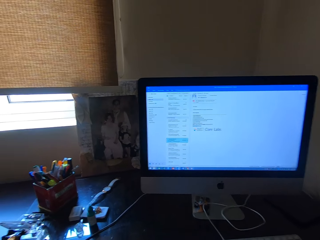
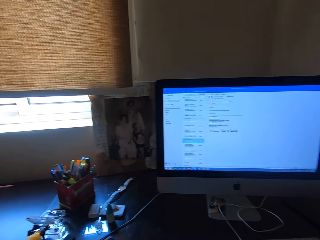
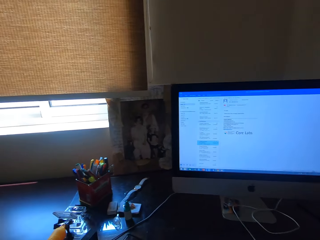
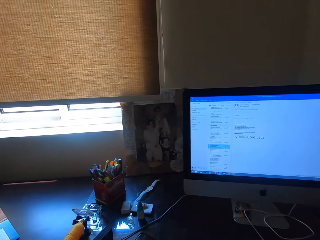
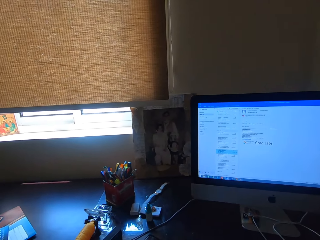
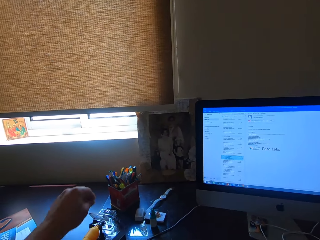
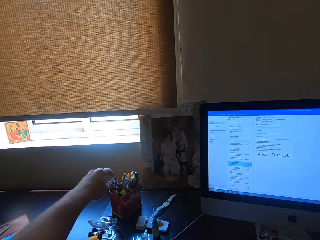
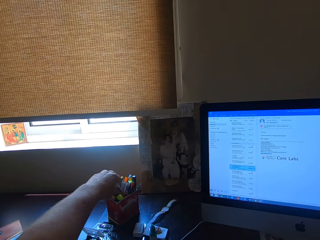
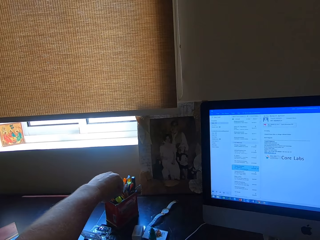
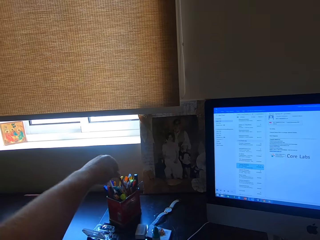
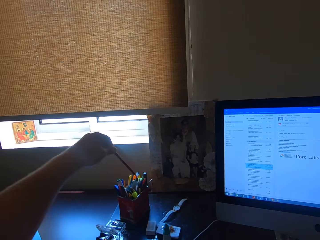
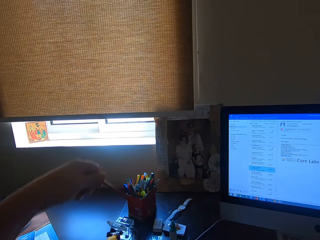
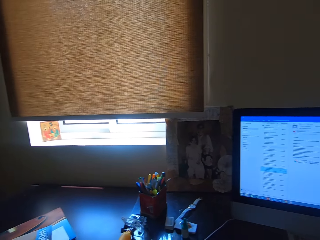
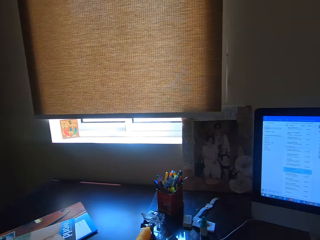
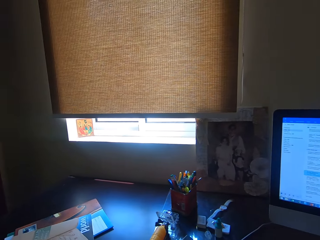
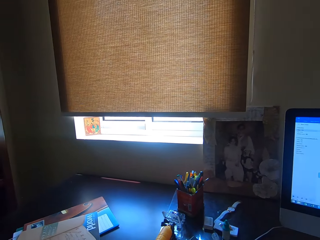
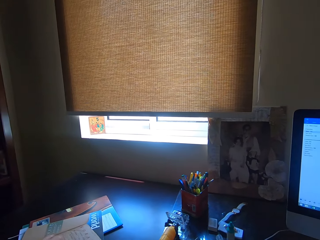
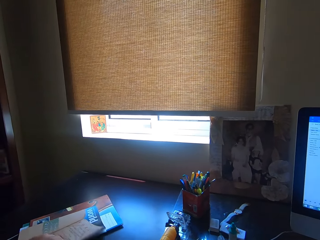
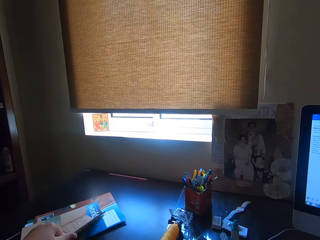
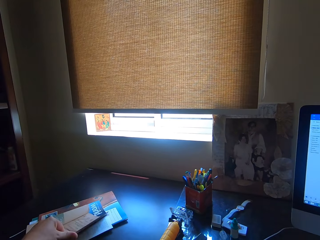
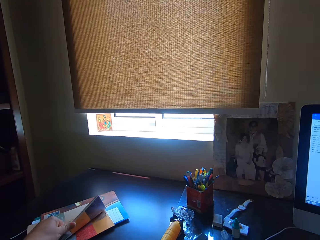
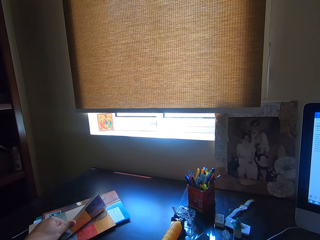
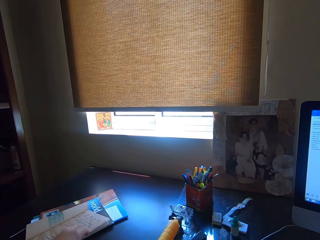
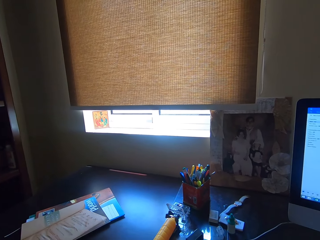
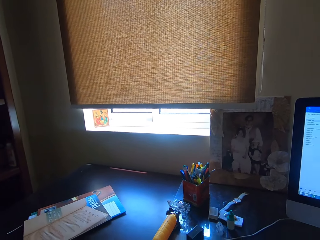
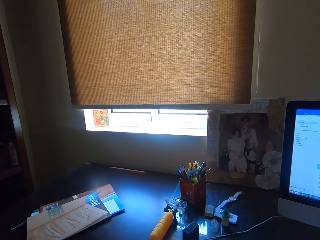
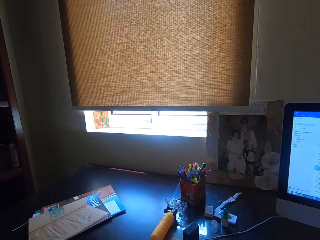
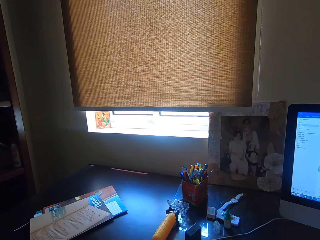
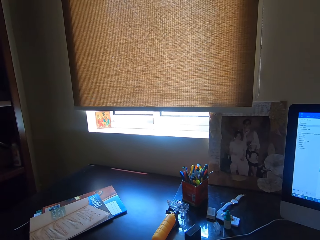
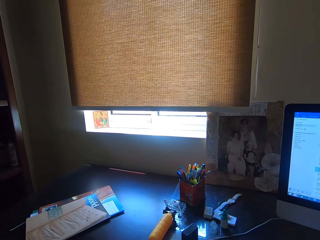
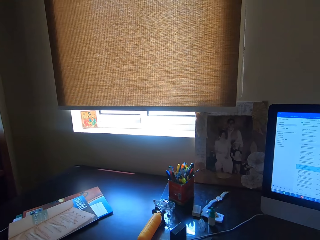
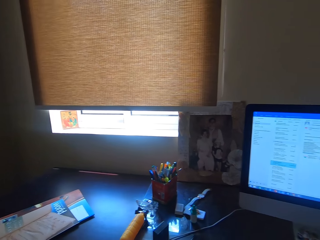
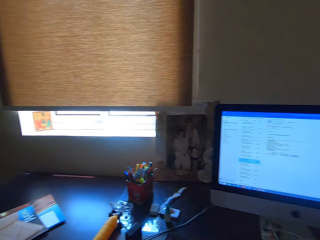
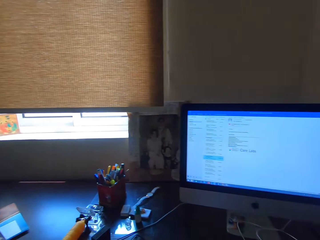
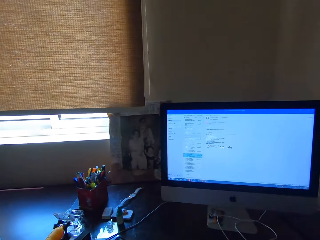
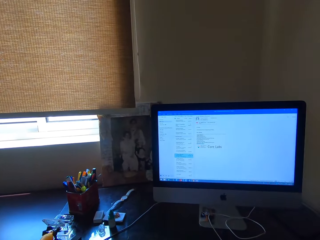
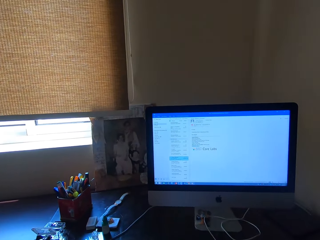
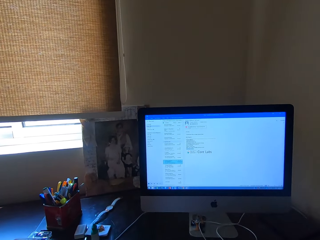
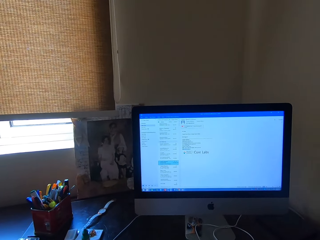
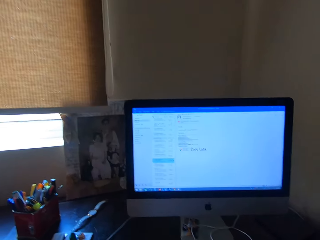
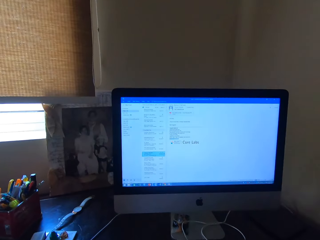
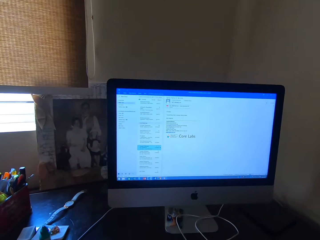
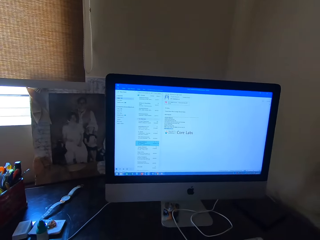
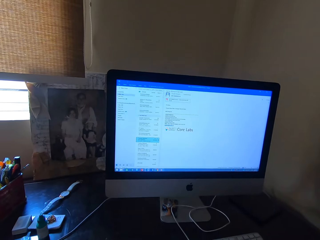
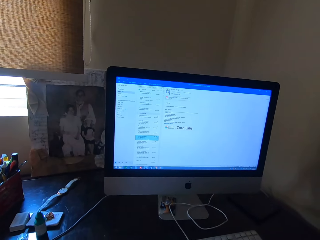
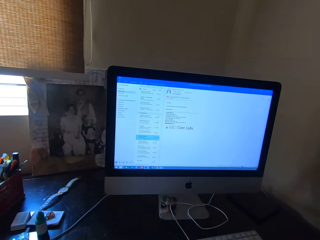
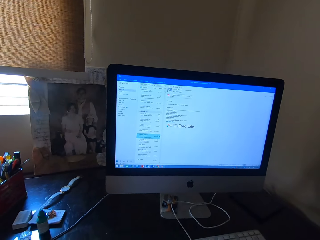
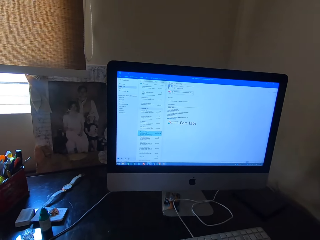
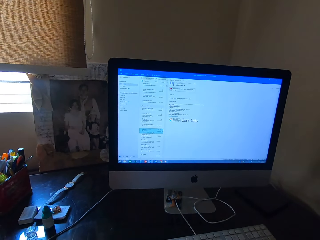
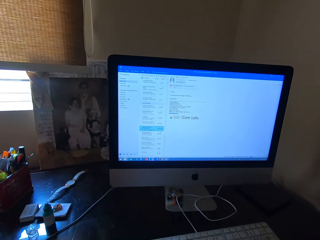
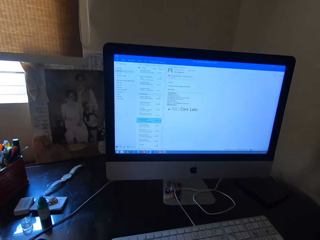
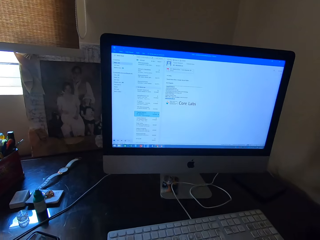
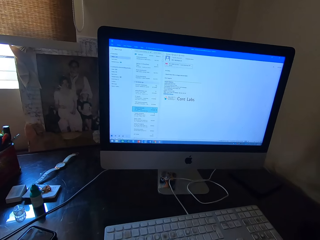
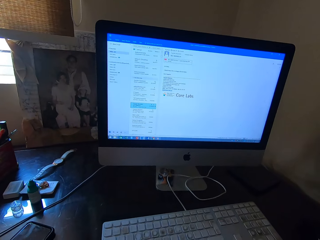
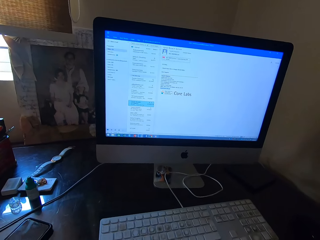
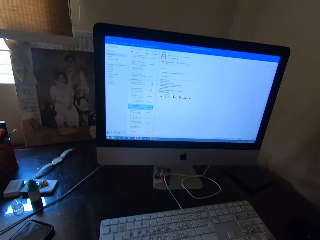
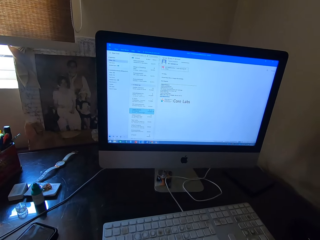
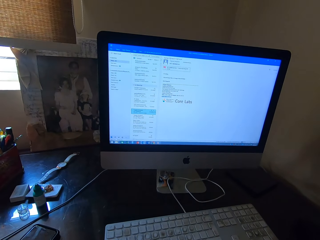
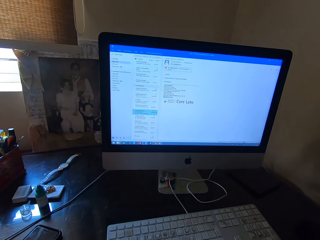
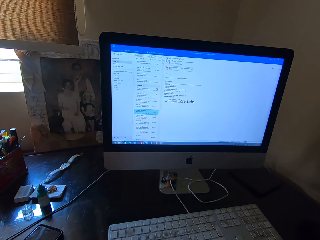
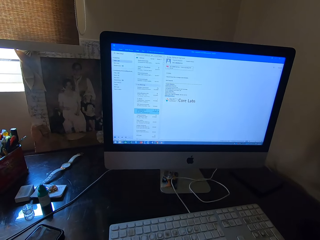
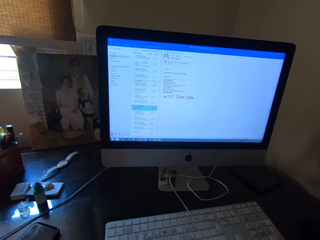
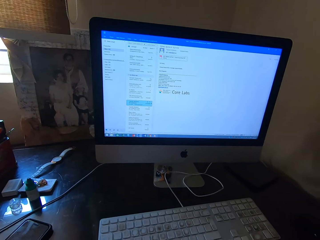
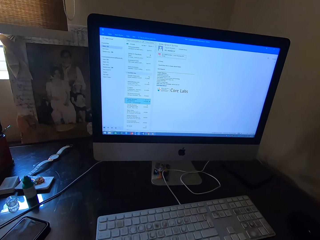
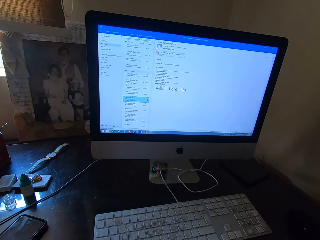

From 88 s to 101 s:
The camera wearer picks up a pen from a pen container on the table. He takes a book on the table. He flips through the book on the table with his left hand. He opens the book pages on the bench. He writes on the book.

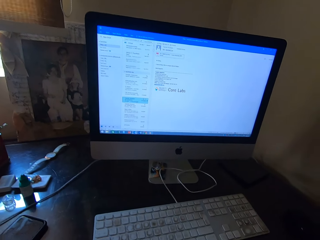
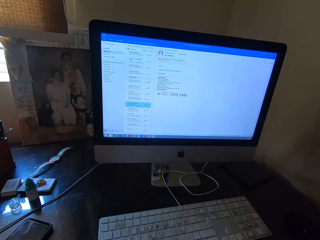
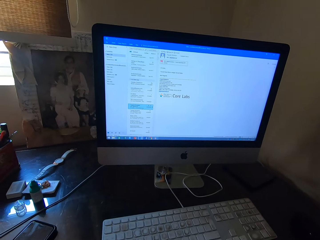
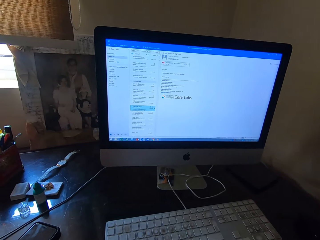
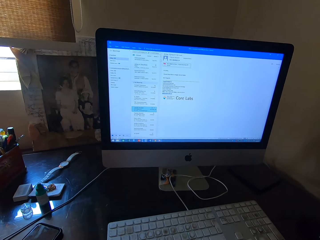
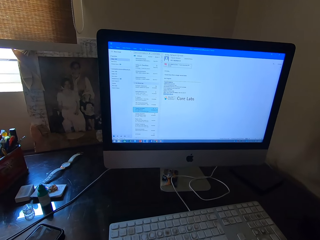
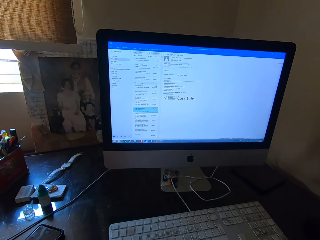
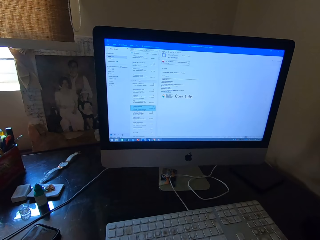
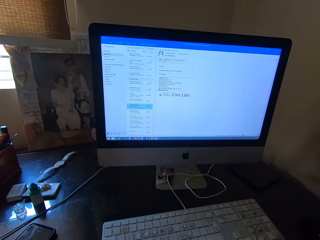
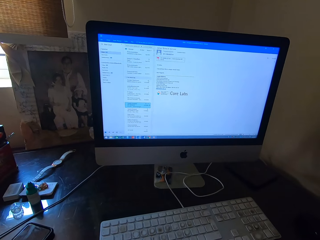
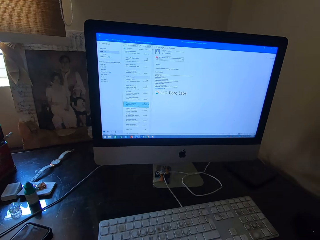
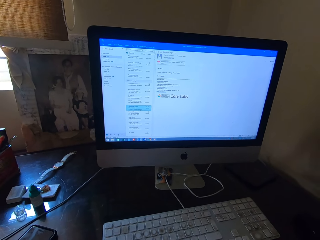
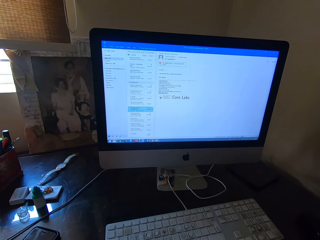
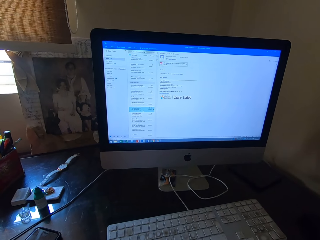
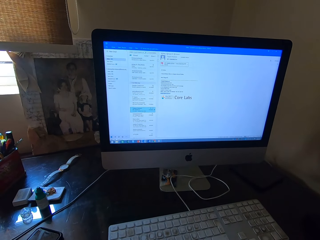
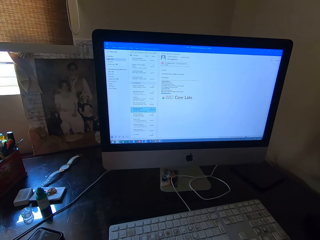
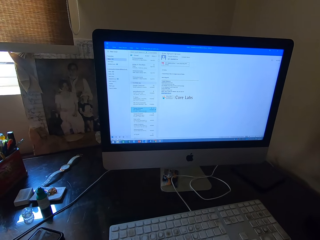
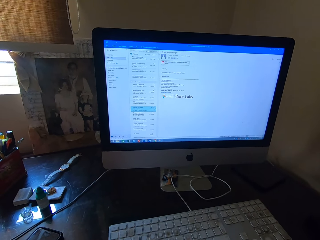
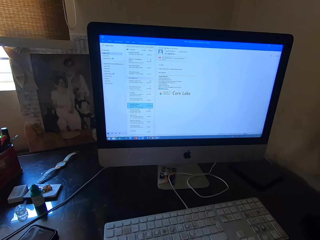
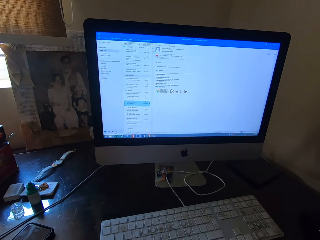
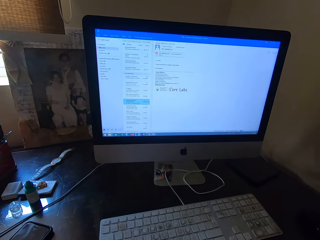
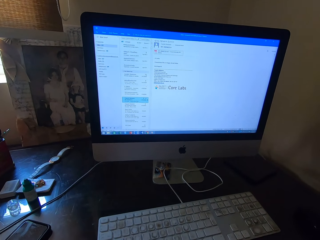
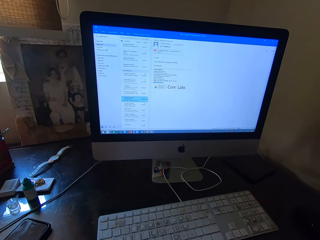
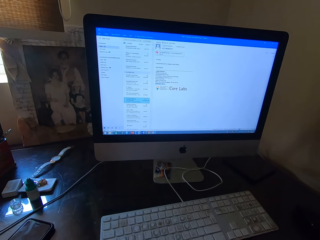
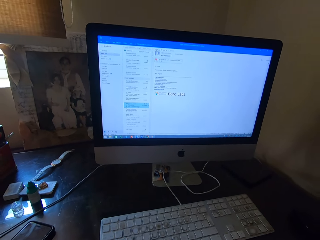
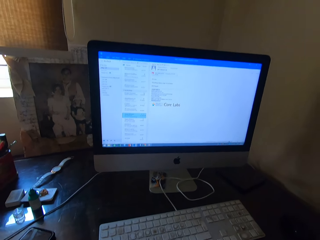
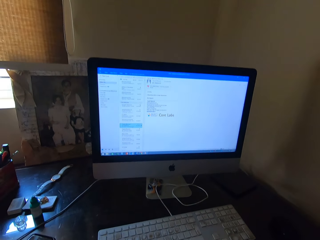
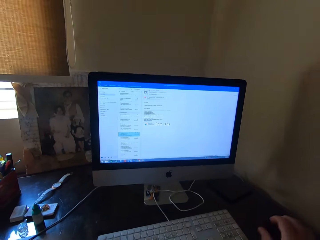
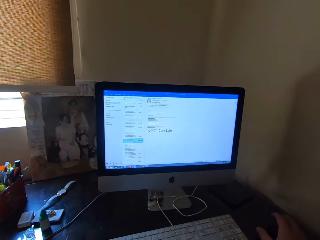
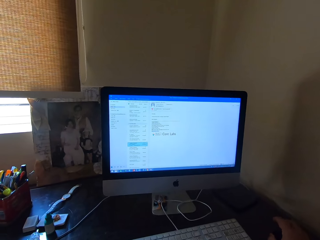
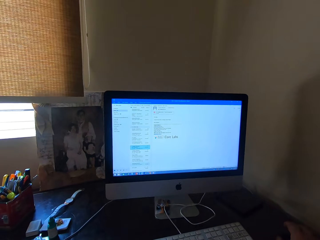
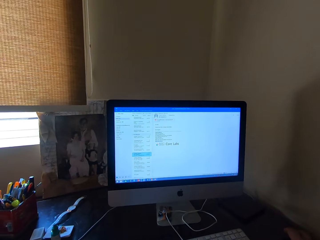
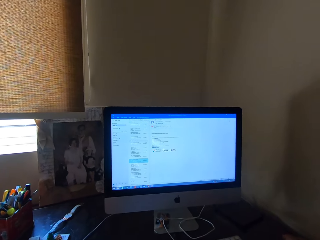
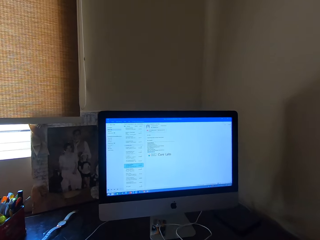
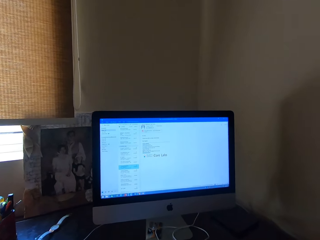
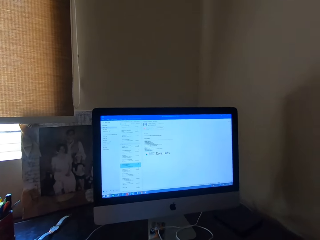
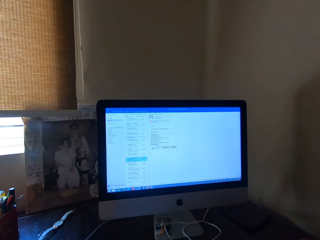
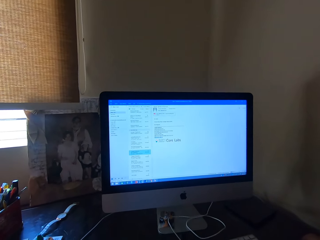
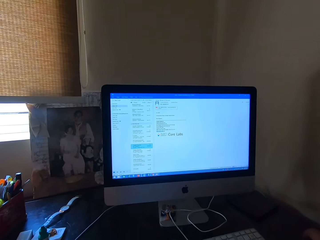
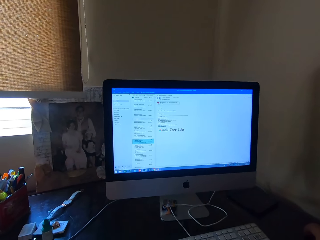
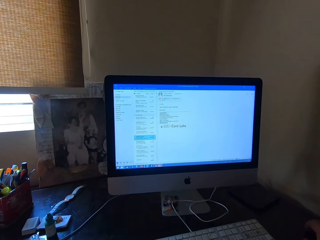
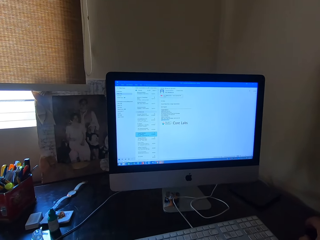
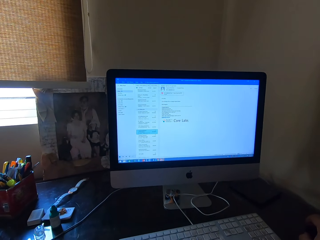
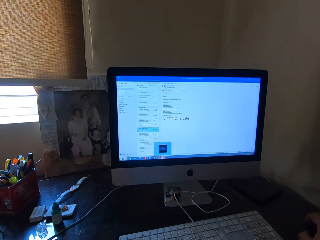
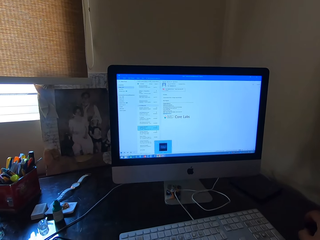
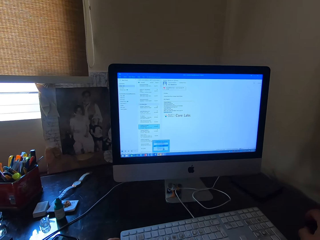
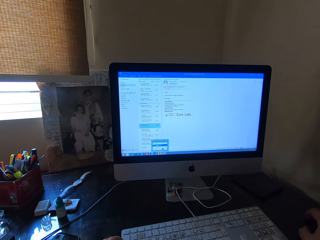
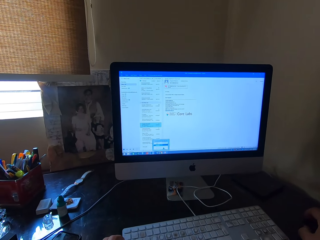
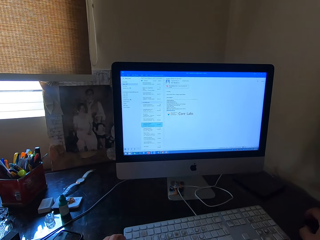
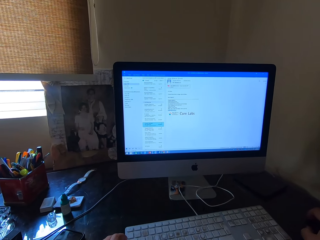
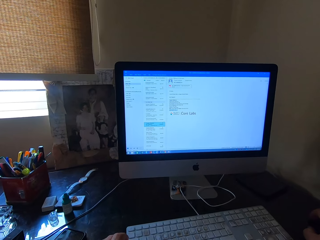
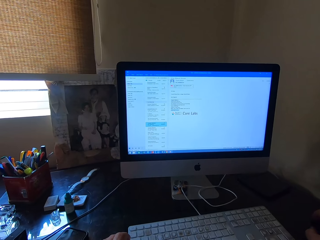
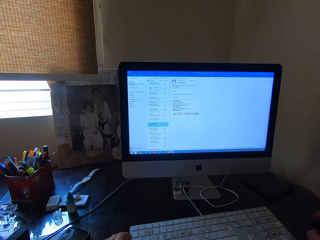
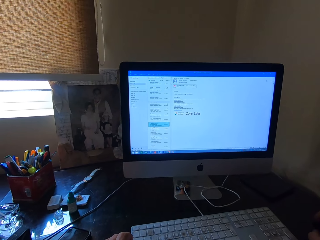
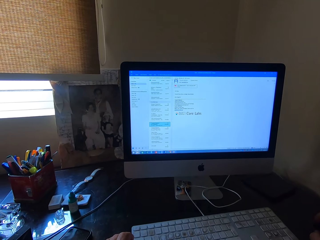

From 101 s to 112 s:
The camera wearer operates the desktop computer with a keyboard. They use the computer.
